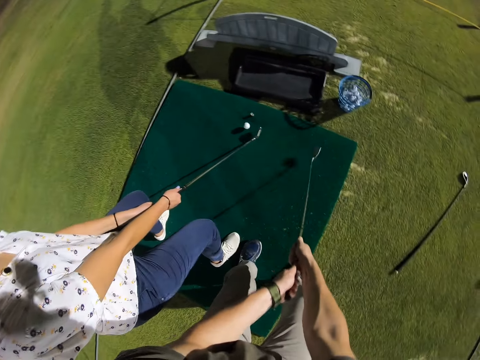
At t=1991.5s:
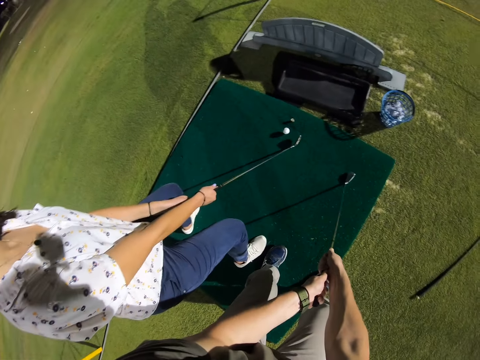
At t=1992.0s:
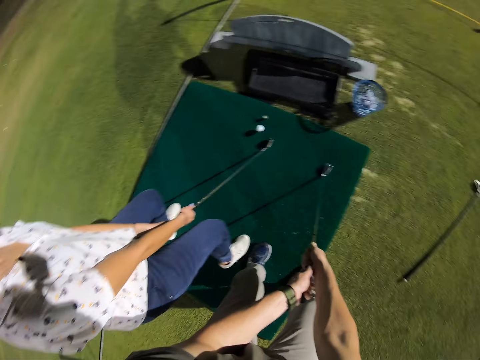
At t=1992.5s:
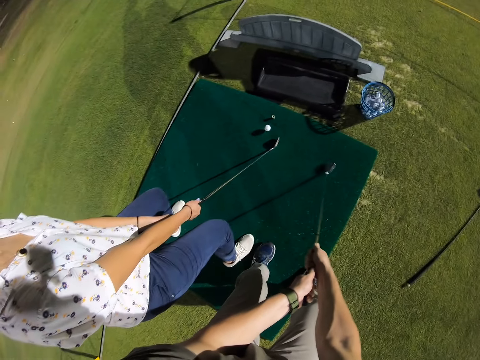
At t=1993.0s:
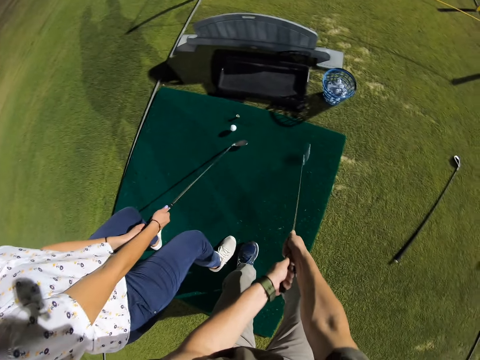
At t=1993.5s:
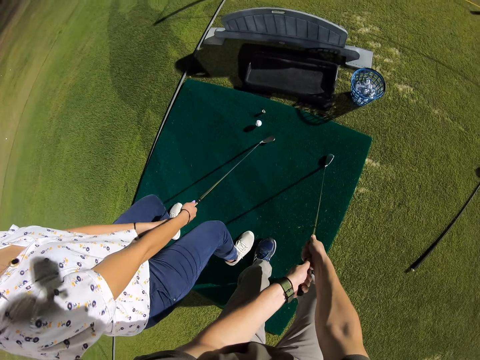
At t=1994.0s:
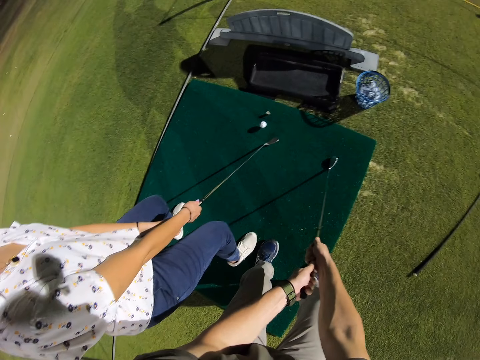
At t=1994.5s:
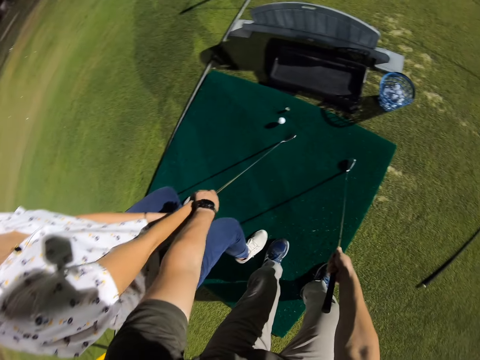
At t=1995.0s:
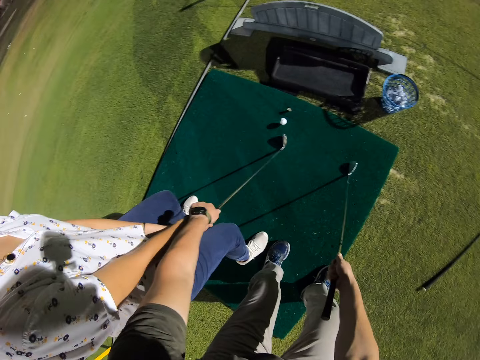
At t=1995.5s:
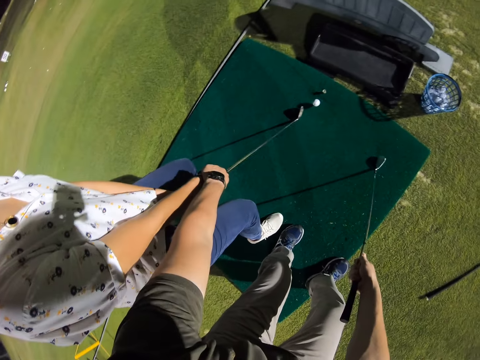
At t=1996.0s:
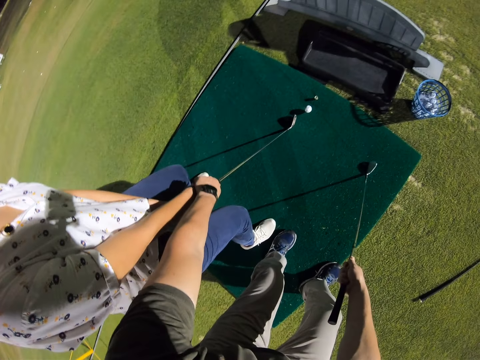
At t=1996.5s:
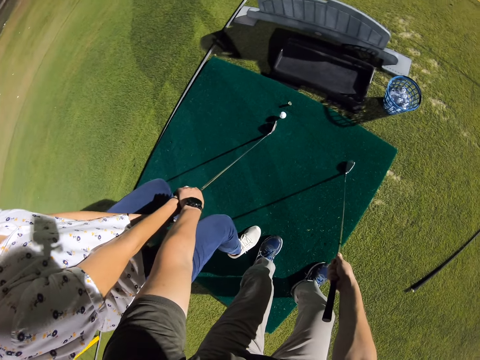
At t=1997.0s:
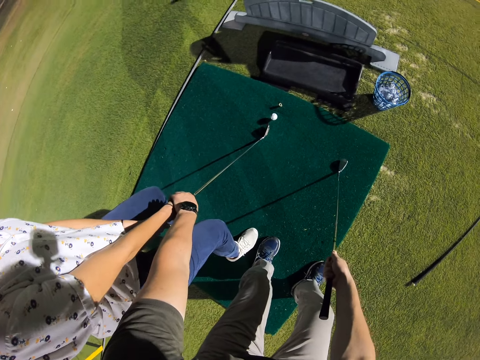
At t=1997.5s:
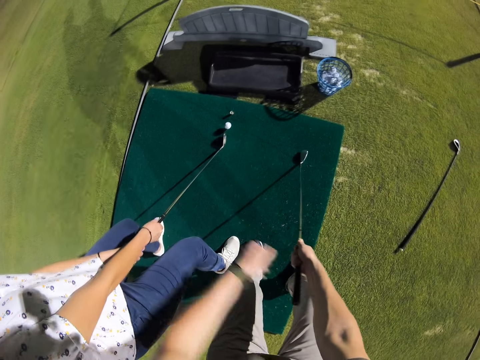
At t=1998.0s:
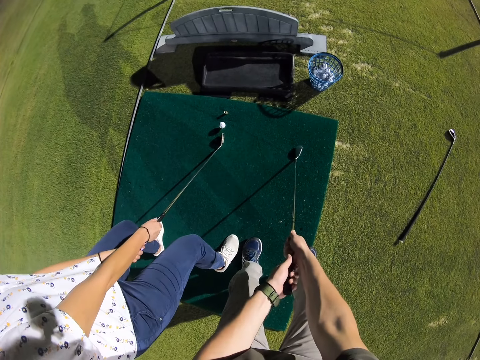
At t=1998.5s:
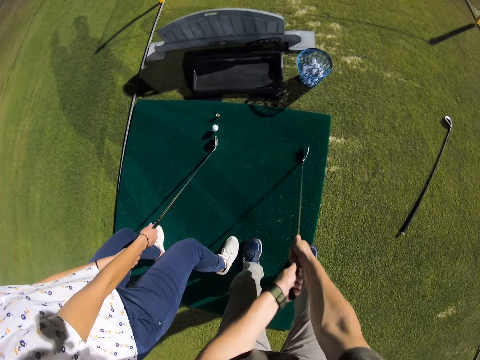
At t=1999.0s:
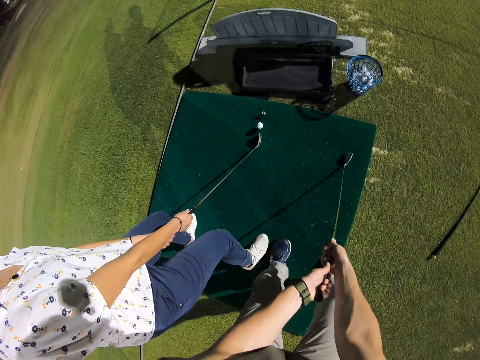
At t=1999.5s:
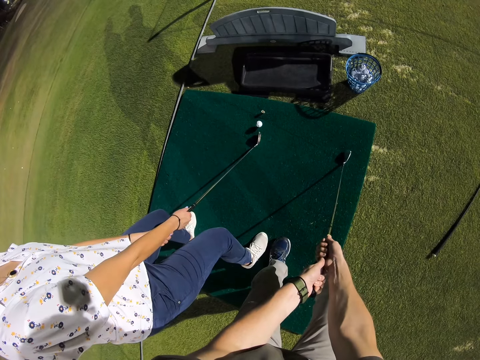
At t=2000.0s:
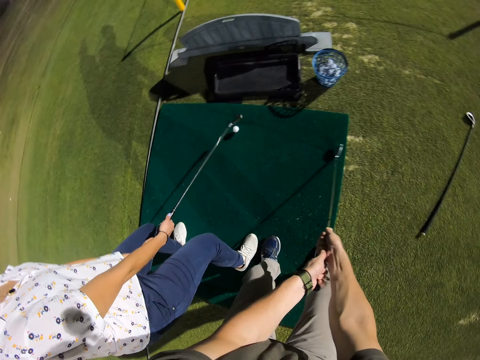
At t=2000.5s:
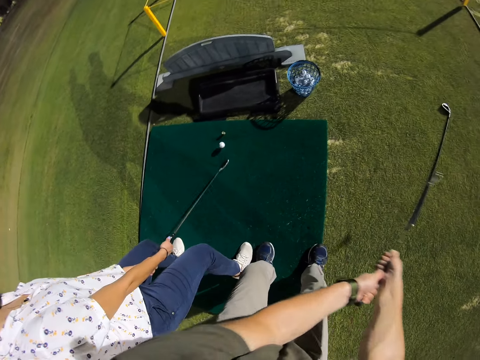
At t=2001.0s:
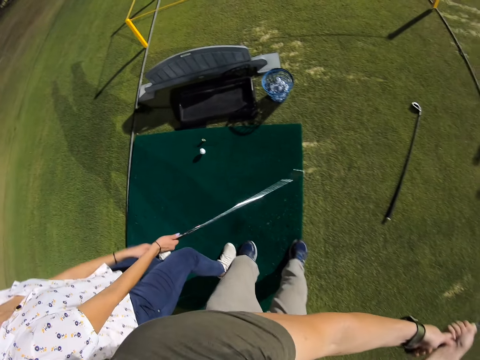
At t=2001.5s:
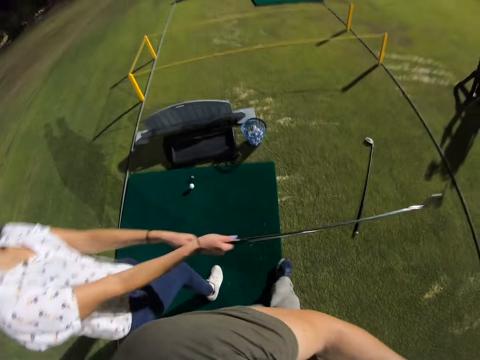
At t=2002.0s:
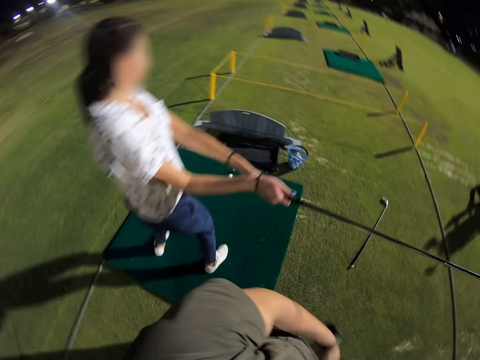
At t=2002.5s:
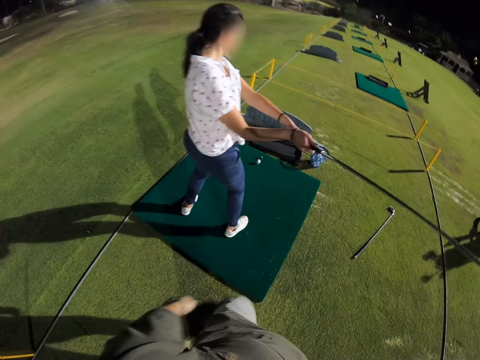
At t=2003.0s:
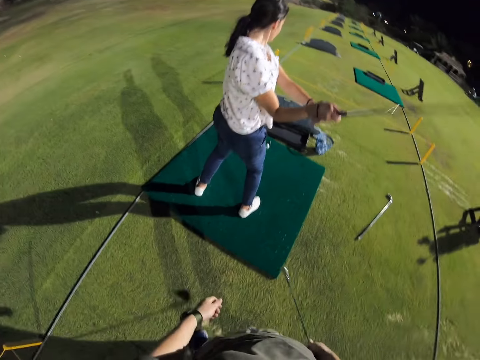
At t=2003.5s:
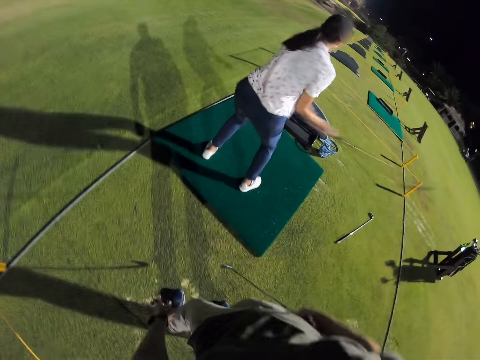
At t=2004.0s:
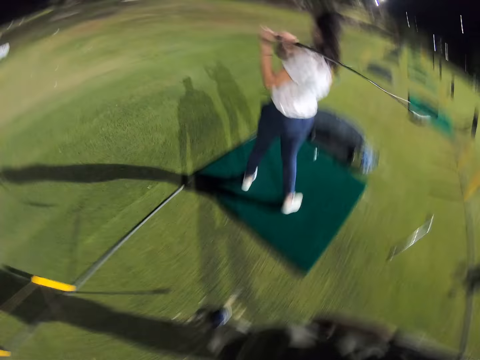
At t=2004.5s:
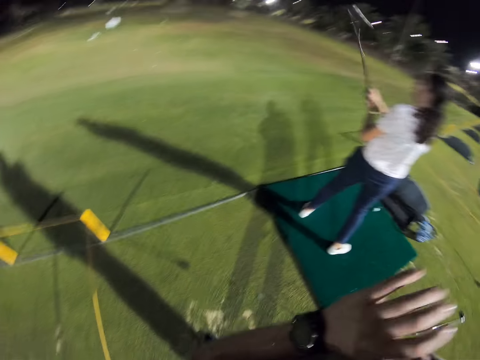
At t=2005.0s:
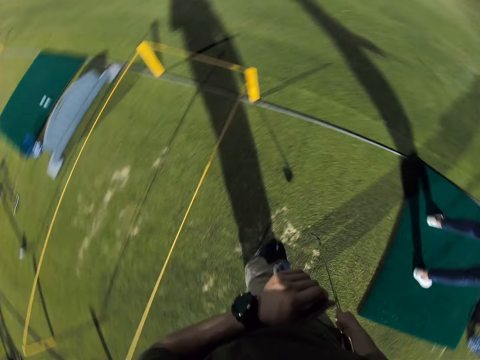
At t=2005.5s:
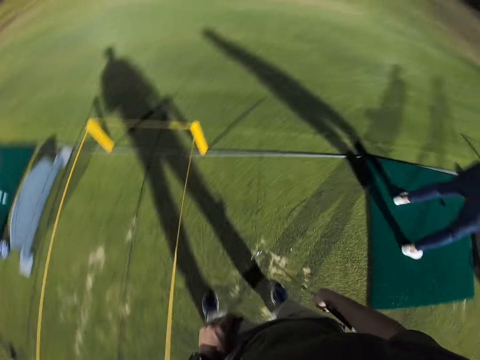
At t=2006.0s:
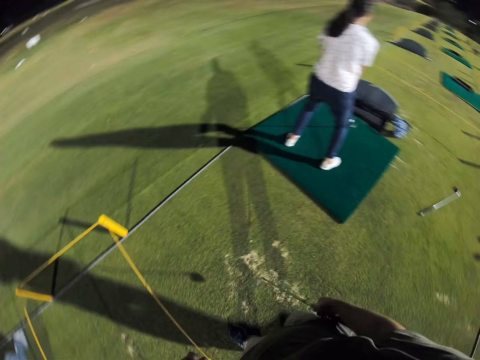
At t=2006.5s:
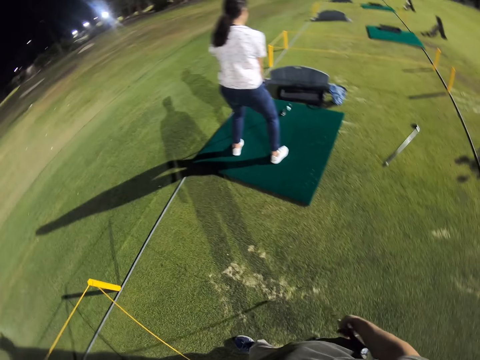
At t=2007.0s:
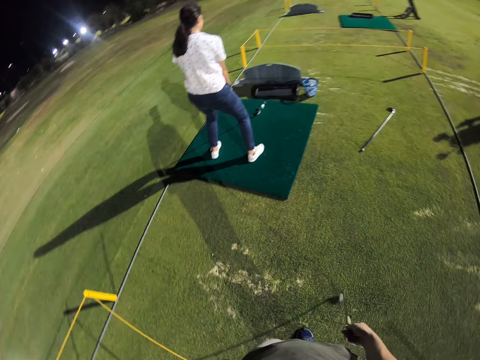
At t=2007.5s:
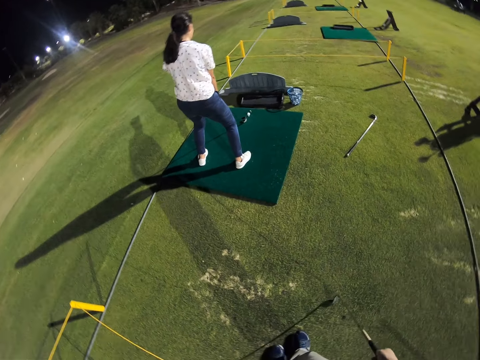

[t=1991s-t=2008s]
The camera wearer hits the golf club on the mat. They adjust the golf club. A woman adjusts the golf club. The camera wearer hits the golf club on the mat again. They hold the hand of the woman. They adjust the woman's hand. They hold the golf club with both hands. They move the golf club. They adjust the golf club. They move the golf club again. They lift the golf club. The woman lifts the golf club. The camera wearer walks backwards. They turn left. The woman swings the golf club. The camera wearer looks around in the field. They walk backwards.

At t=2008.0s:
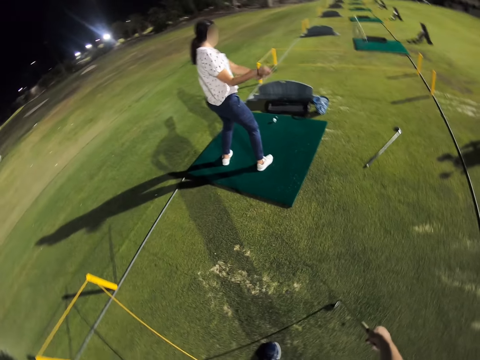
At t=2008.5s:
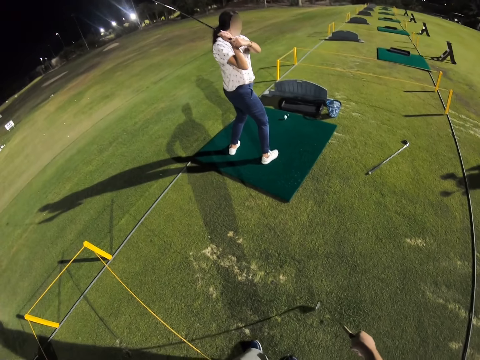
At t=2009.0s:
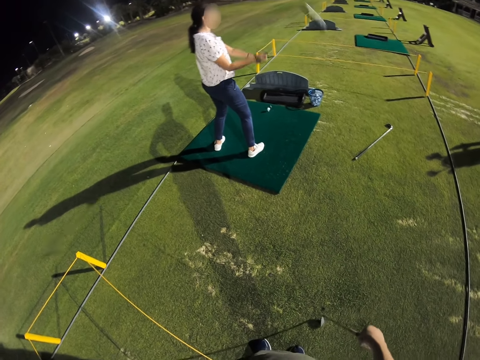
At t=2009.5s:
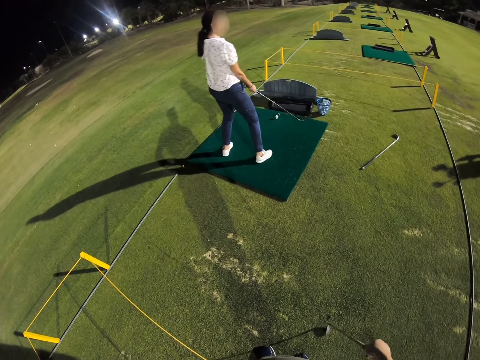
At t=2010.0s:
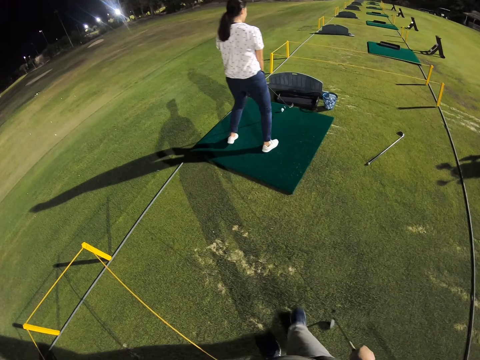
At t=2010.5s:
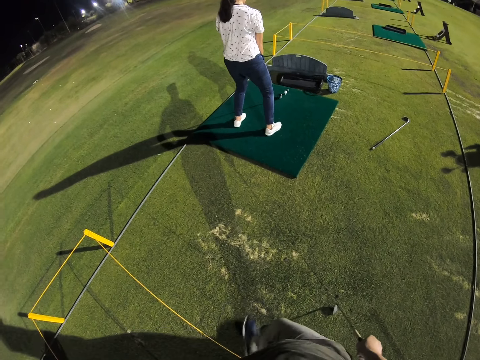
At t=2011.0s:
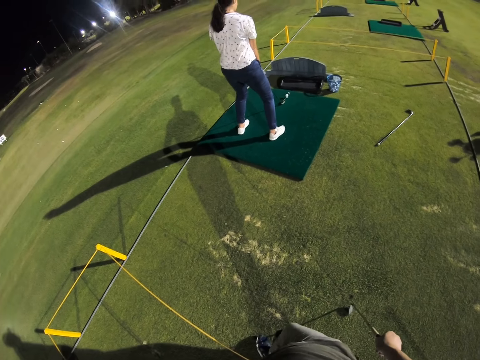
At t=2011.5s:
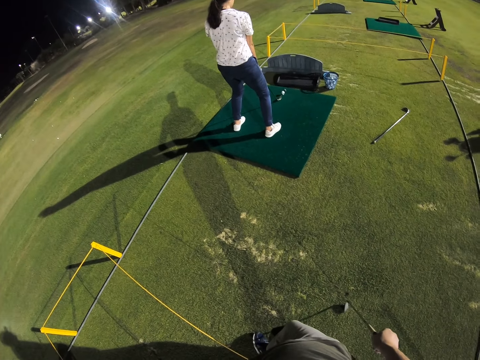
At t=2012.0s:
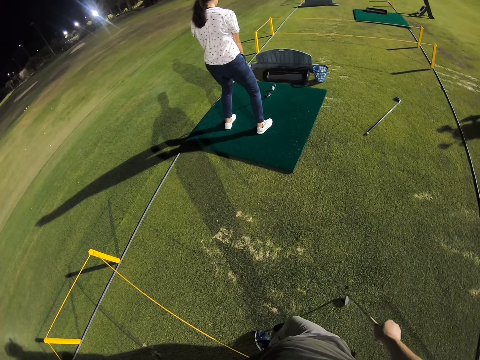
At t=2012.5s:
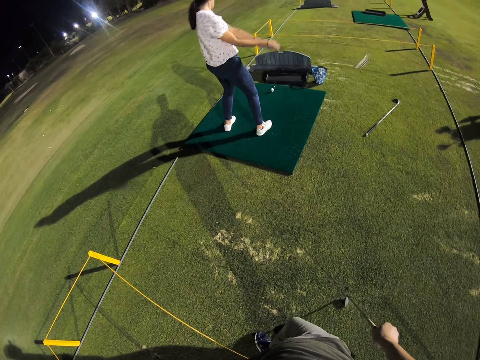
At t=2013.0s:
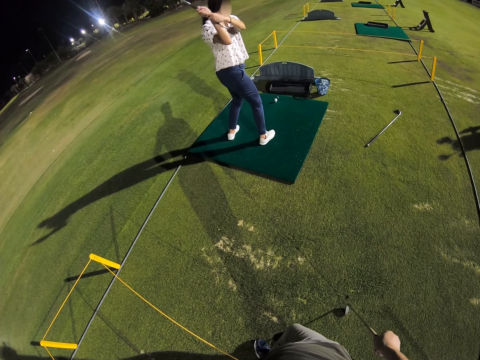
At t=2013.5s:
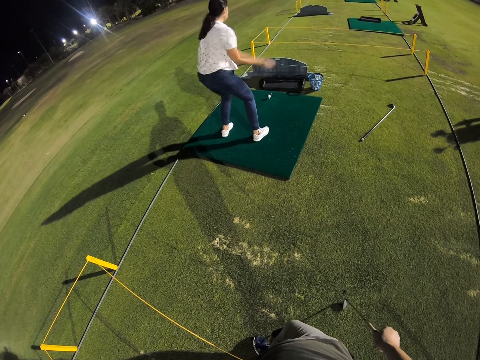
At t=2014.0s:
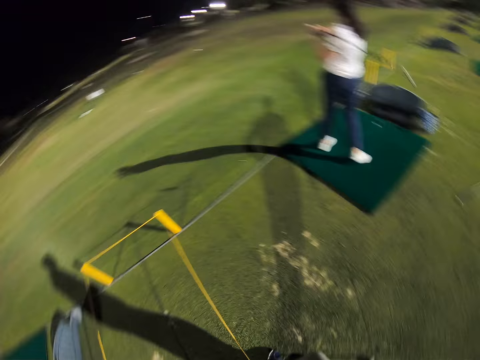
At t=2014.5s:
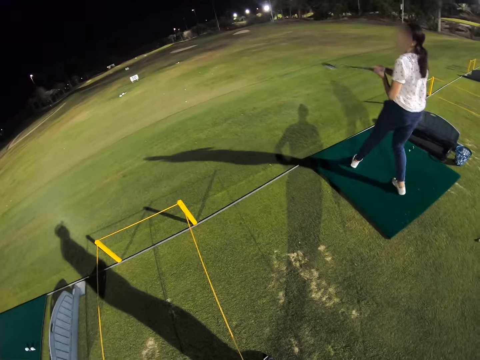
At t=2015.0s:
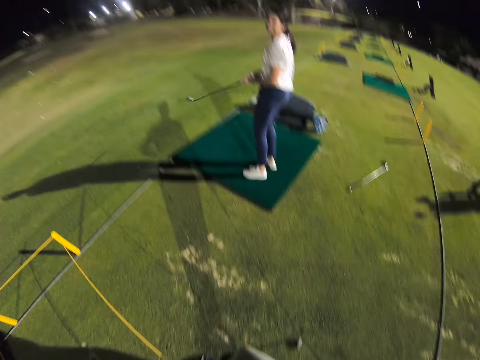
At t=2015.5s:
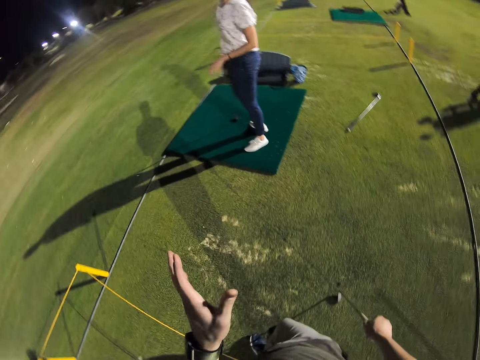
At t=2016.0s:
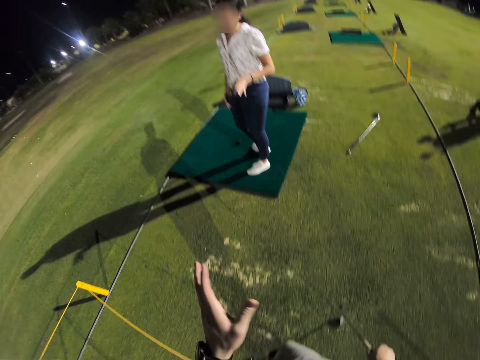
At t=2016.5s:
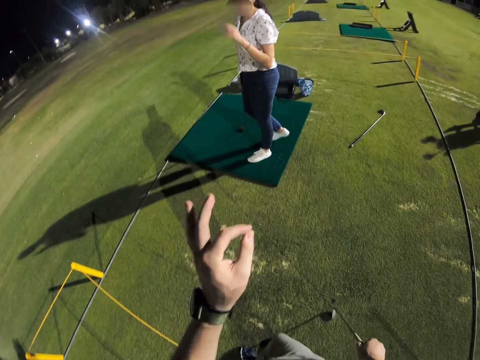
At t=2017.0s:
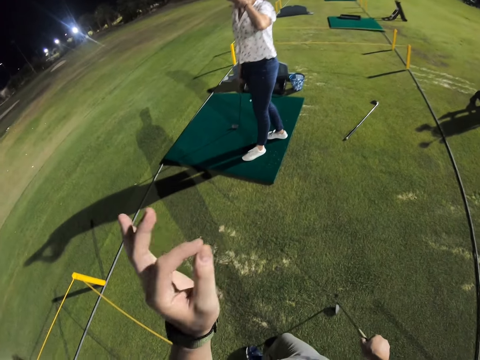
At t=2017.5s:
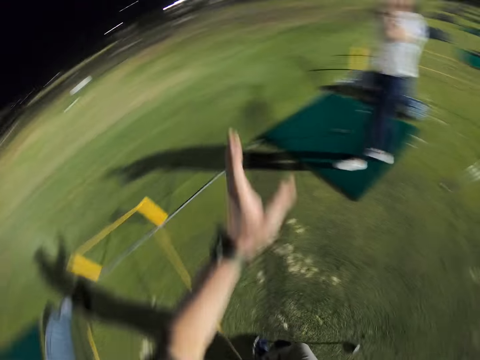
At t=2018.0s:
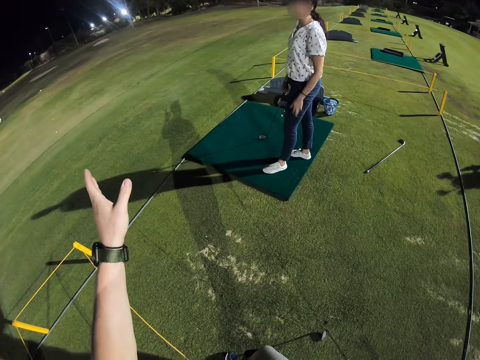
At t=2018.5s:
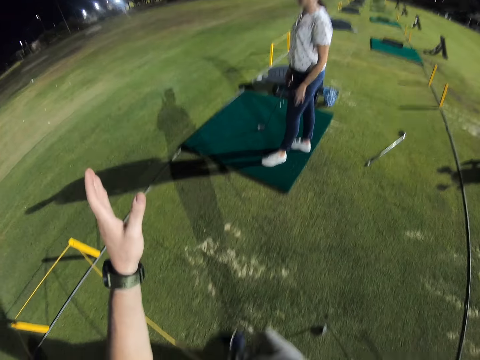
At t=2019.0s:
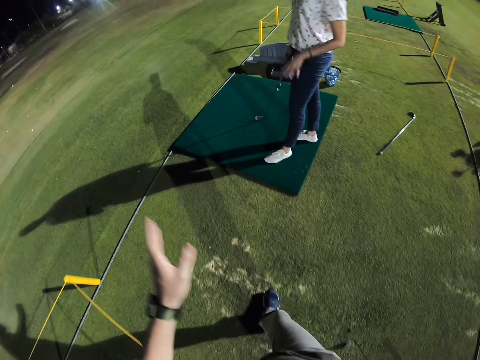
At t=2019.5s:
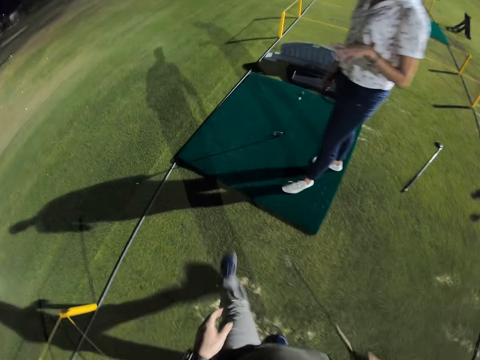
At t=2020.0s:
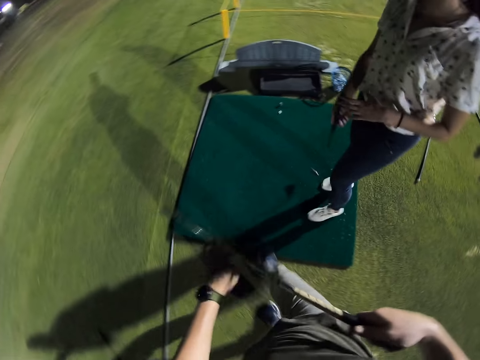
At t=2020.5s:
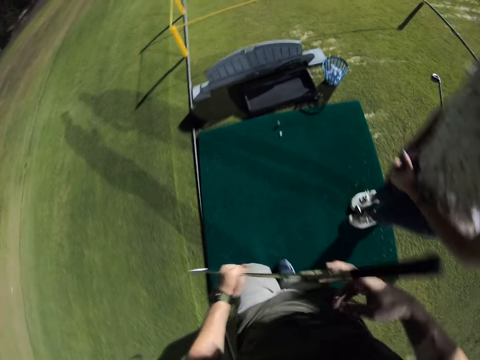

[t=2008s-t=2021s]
A woman lifts the golf club and adjusts the golf club. The woman lifts the golf club, hits the golf ball using the golf club, and turns around. The camera wearer turns left. They turn right. They converse with the woman. They gesture using the left hand. The woman lifts the left hand and taps her lap using the left hand. The woman converses with the camera wearer. The woman lifts the left hand. The camera wearer walks towards the woman. They step on the mat. They adjust the golf club in the hands.
